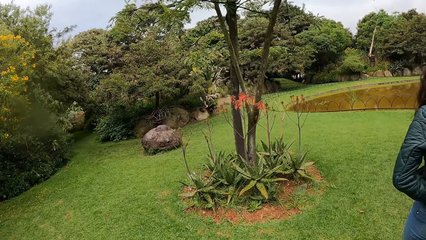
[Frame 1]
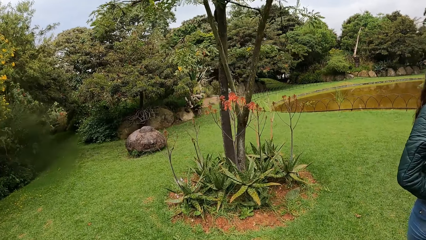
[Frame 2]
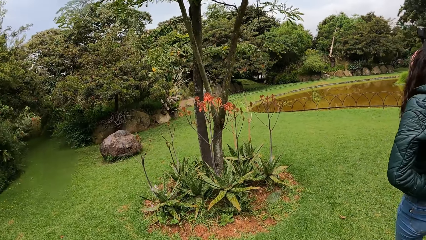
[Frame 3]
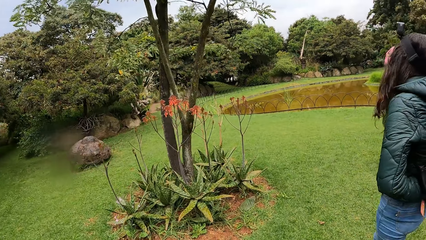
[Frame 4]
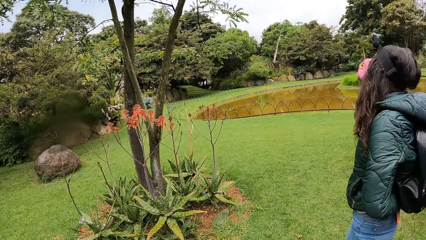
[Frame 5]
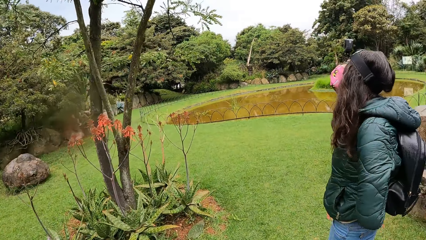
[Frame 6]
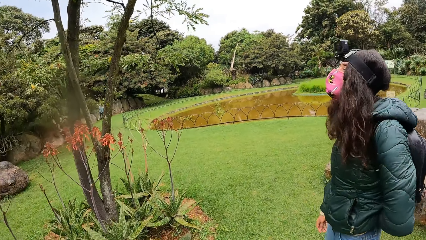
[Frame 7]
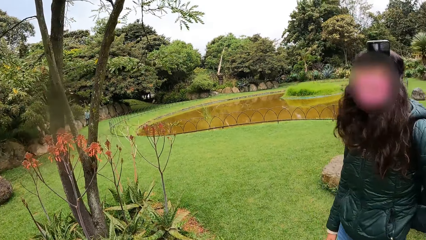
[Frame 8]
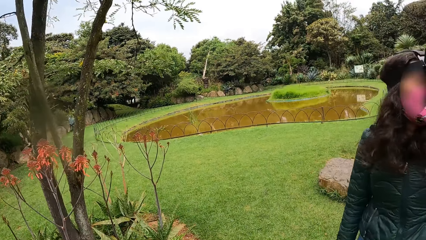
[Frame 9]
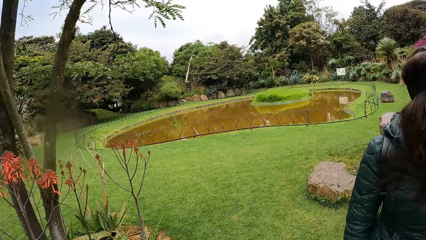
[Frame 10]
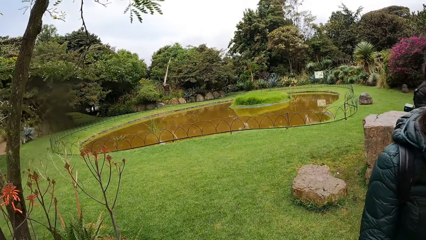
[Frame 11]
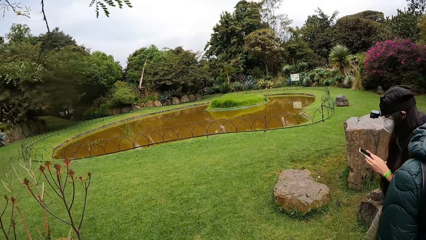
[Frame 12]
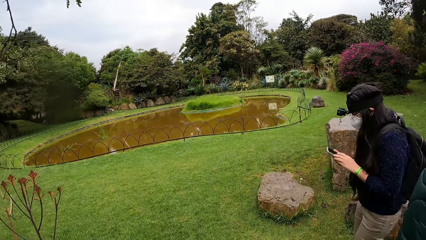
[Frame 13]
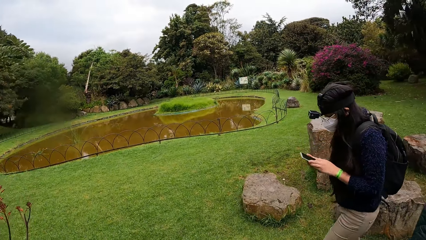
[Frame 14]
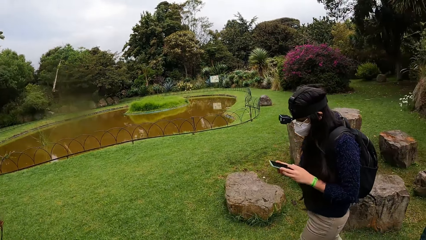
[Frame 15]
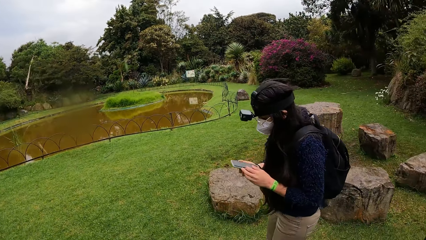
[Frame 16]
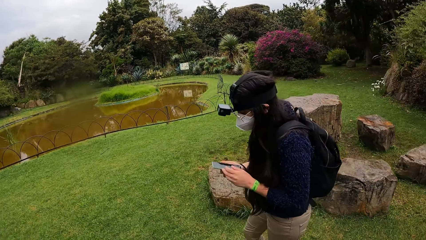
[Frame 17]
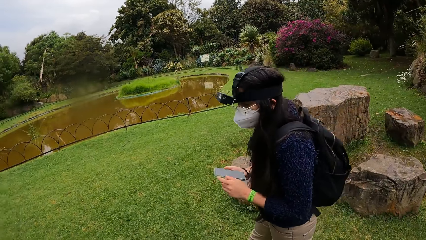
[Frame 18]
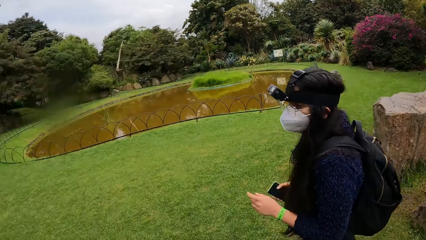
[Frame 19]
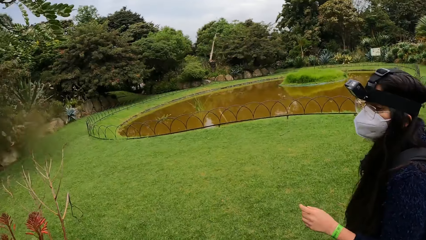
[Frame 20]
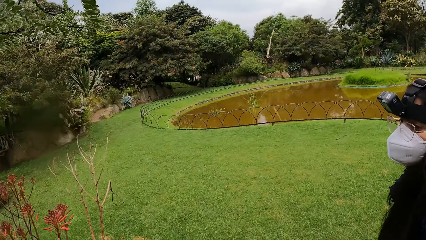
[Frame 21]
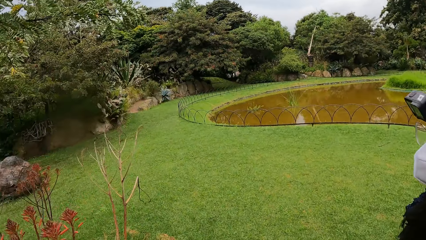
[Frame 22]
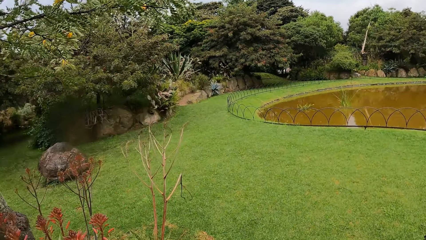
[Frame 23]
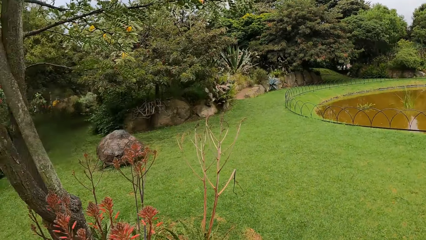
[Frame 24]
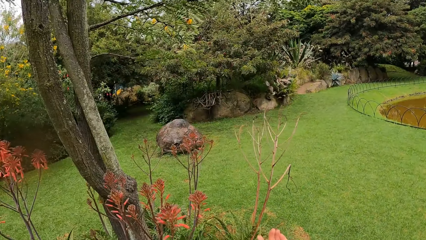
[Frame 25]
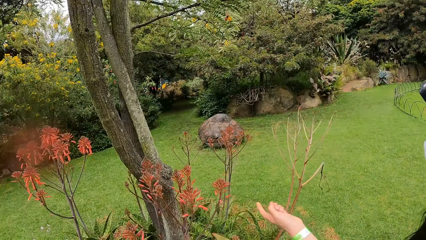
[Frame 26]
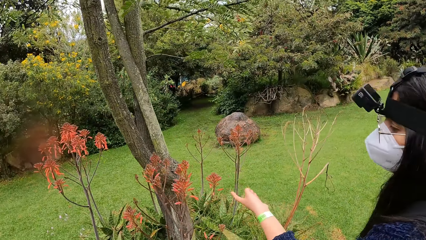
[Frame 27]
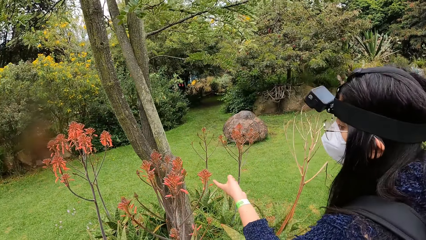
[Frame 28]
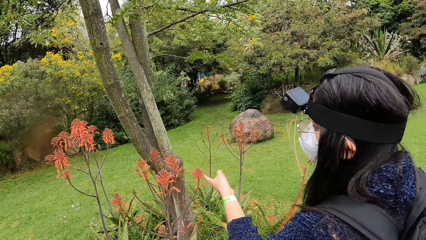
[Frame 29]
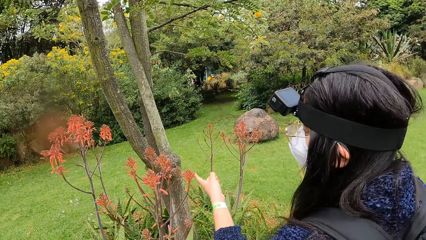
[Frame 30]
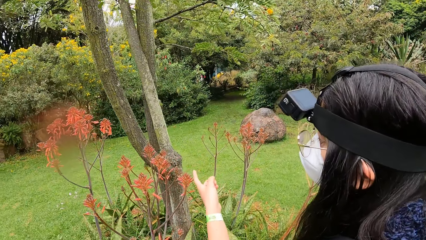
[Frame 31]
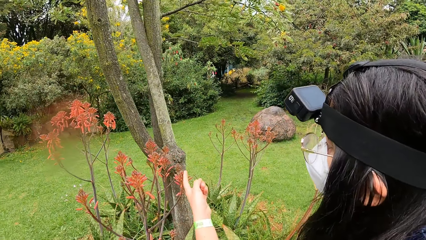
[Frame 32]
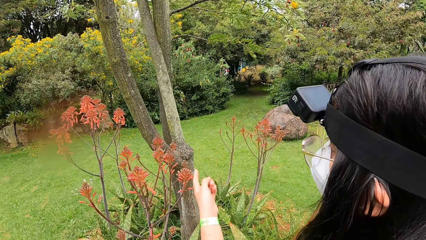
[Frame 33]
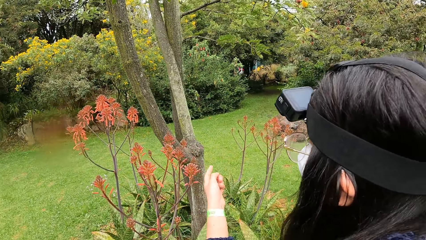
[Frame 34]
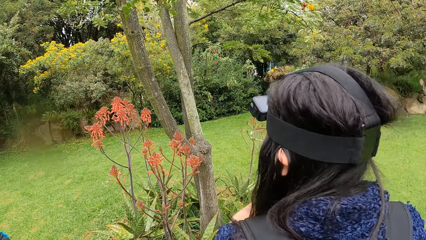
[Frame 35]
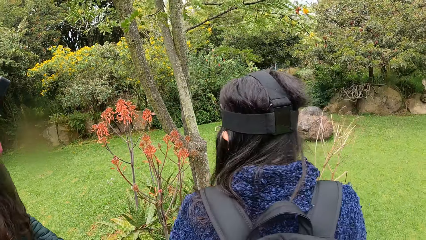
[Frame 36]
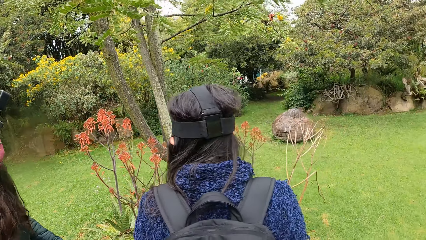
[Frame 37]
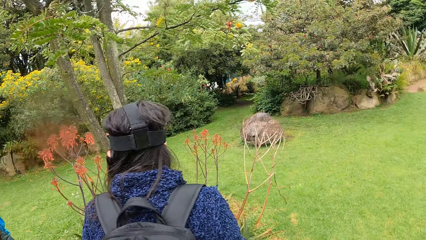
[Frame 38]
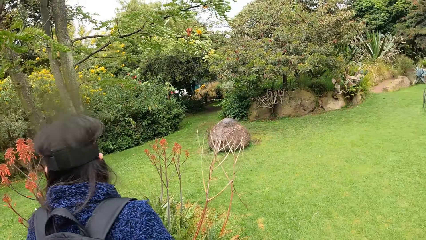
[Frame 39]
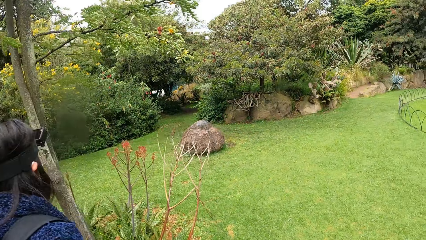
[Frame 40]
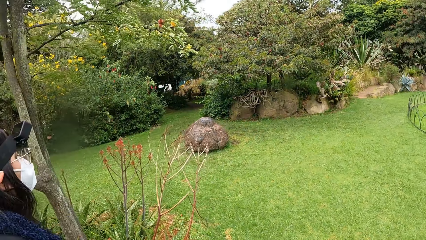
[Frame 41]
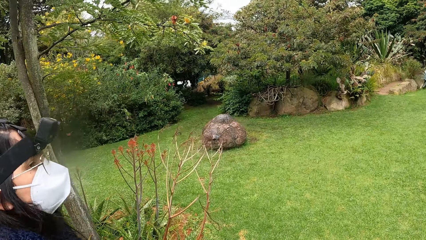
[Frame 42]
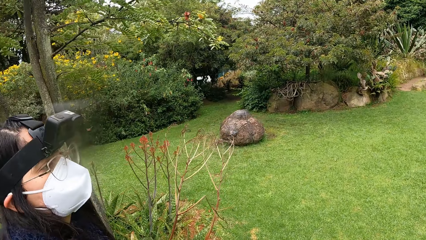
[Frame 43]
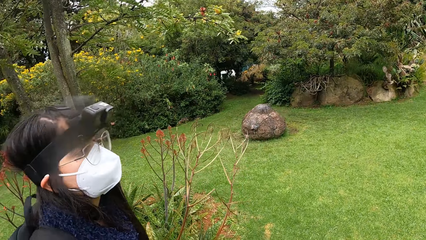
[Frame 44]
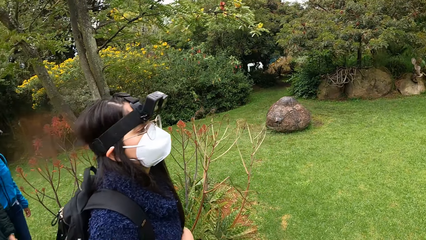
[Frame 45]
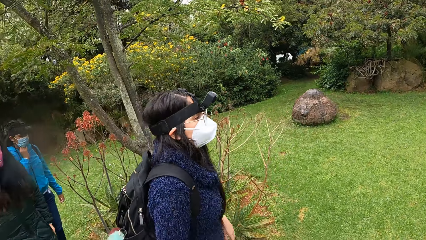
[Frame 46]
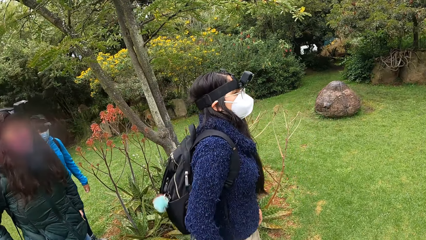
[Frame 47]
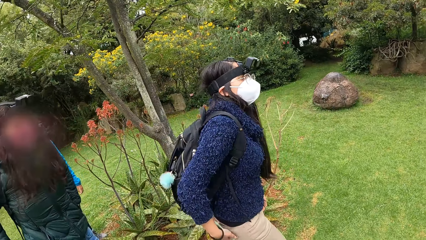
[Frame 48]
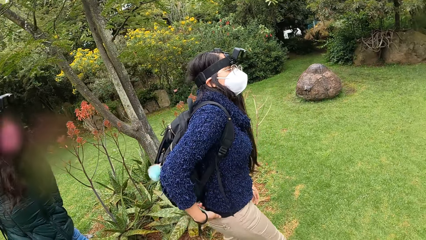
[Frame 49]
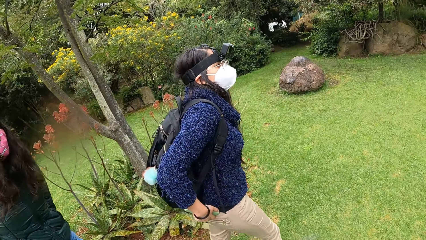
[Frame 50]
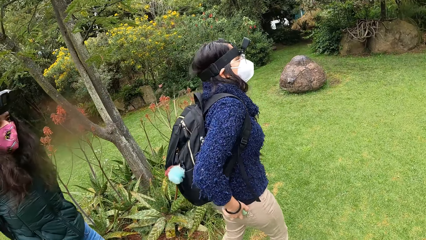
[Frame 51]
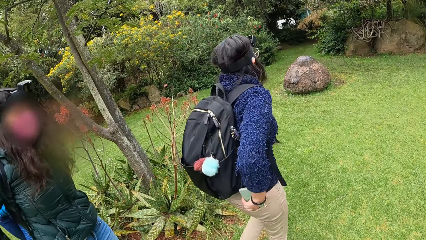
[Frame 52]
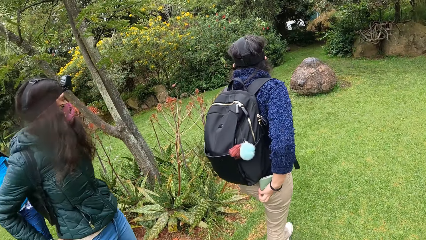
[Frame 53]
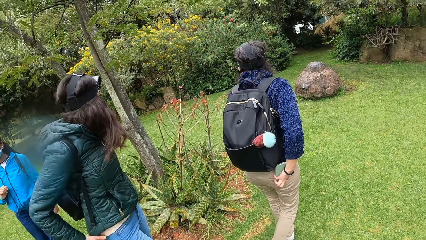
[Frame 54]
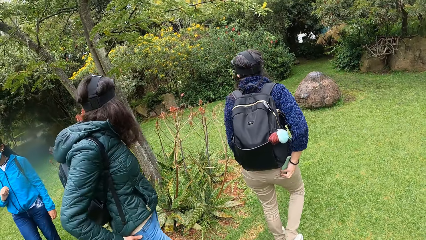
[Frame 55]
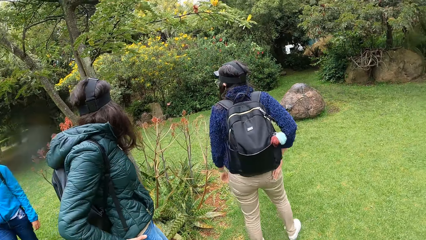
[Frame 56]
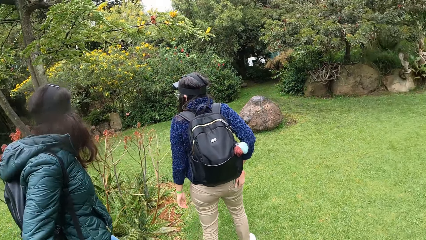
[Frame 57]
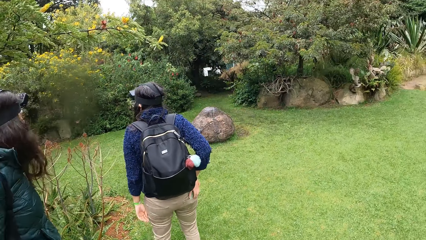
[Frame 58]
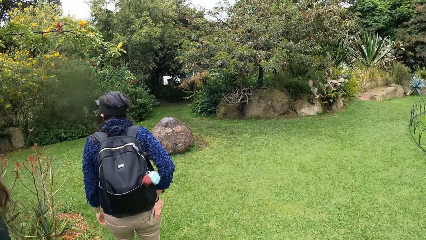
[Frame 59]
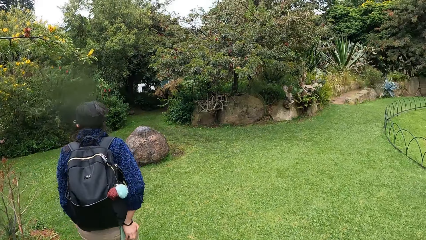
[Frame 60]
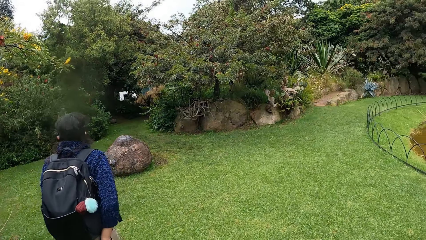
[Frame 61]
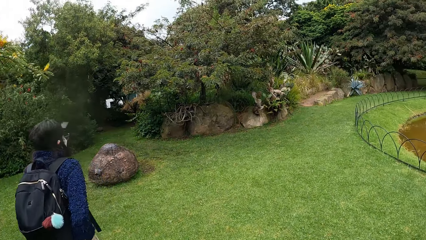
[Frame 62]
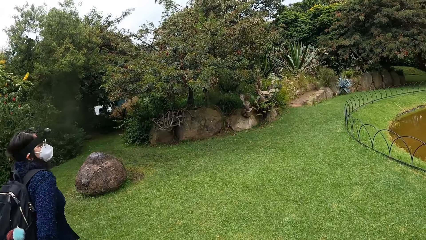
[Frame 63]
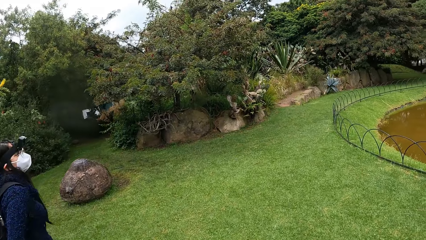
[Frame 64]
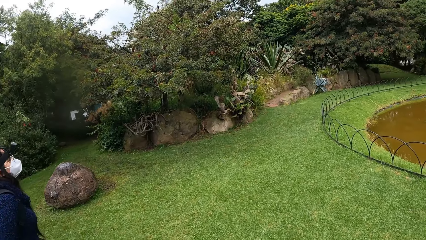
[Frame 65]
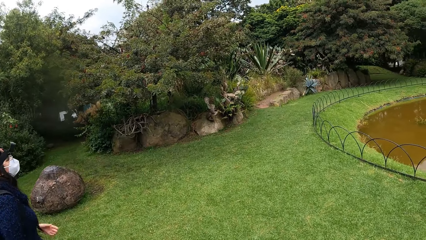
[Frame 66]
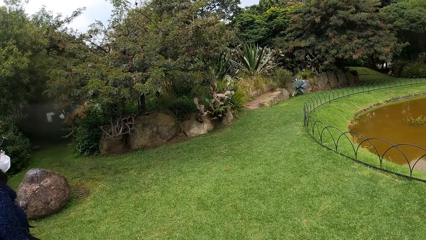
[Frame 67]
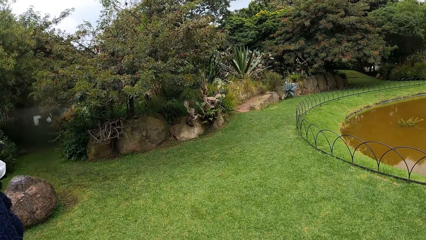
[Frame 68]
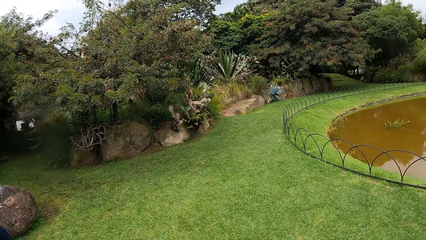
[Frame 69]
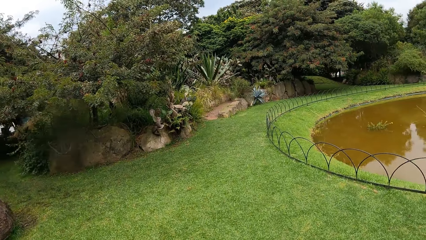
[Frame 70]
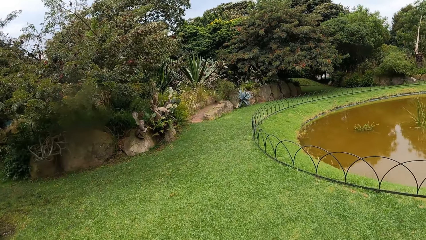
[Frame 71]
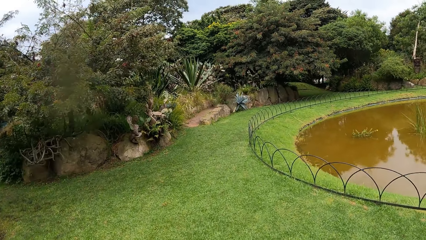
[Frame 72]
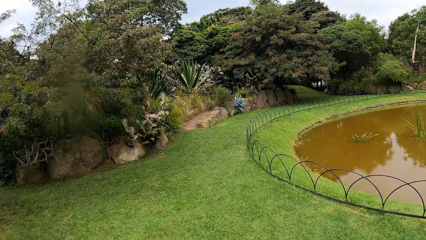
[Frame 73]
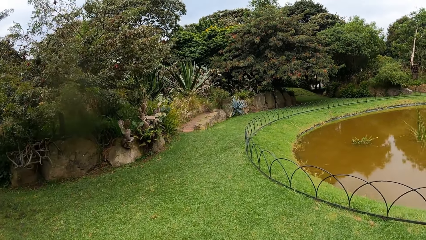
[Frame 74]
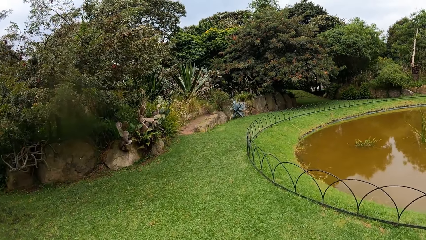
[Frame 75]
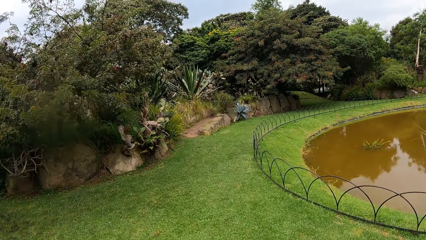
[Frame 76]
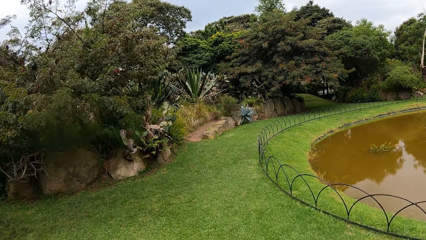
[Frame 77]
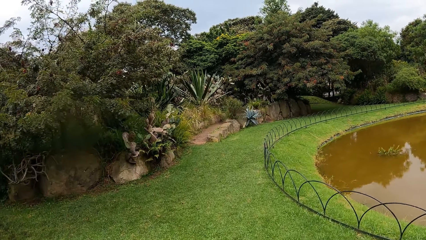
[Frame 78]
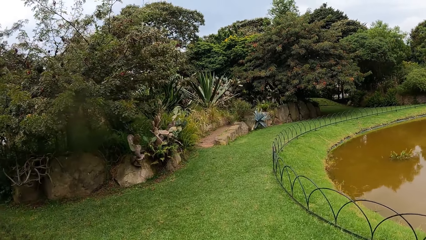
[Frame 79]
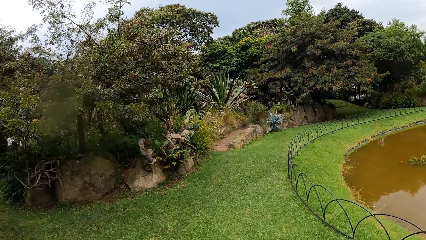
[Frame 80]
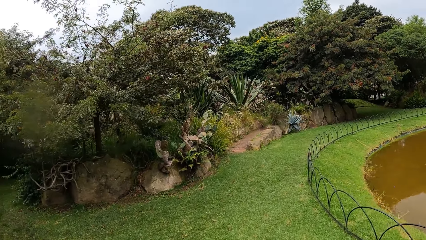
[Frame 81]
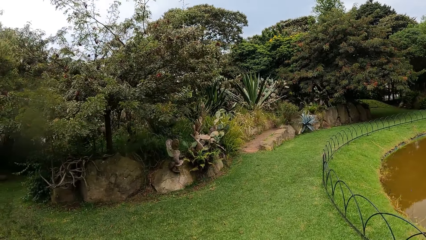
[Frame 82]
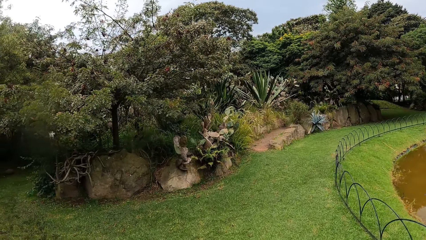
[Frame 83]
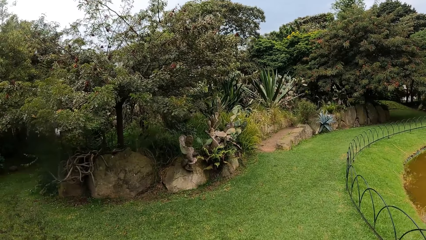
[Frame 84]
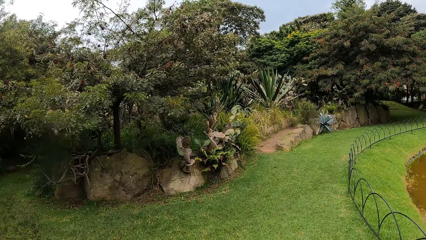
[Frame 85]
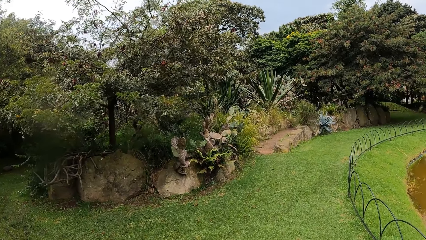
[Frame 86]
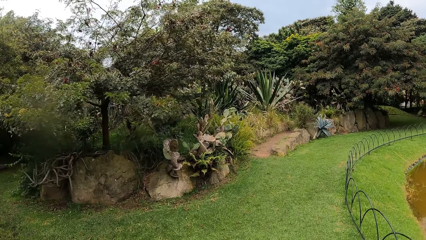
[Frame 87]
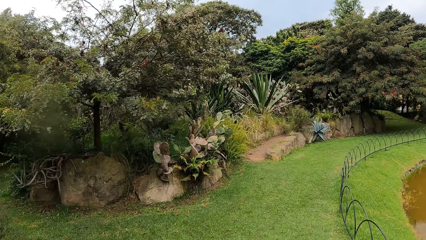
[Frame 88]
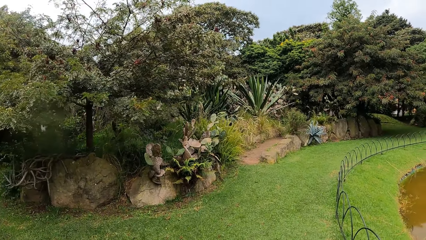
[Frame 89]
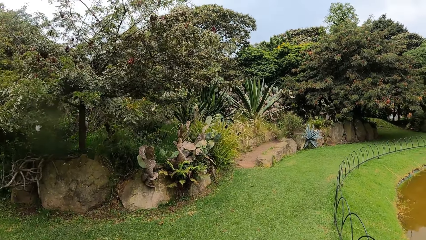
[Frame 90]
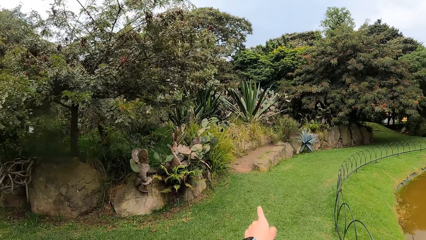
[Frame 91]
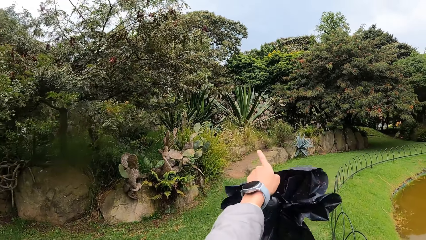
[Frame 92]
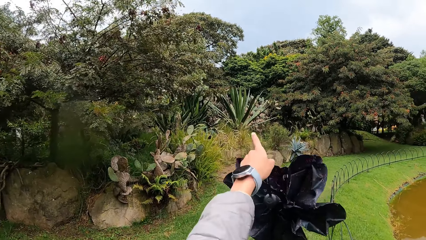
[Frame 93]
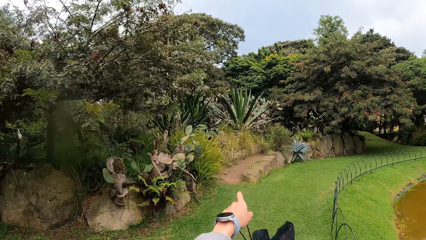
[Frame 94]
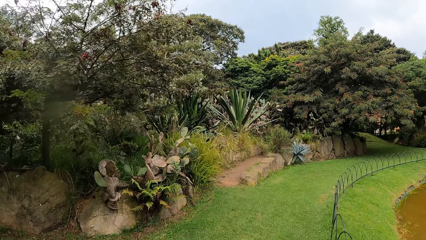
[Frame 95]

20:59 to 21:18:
The camera wearer walks around the compound. A woman operates the phone in her hands. The woman touches a flower with her left index finger. The woman puts the phone in her right hand in her back pocket. The camera wearer walks around the compound.
